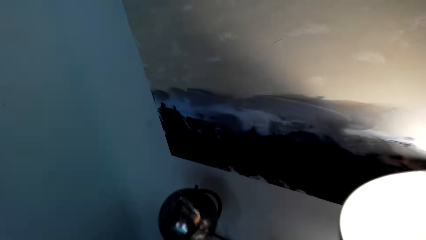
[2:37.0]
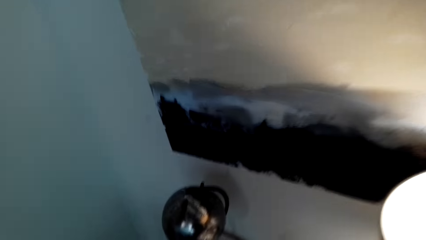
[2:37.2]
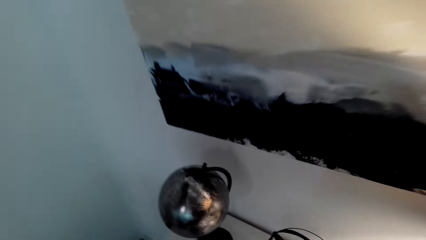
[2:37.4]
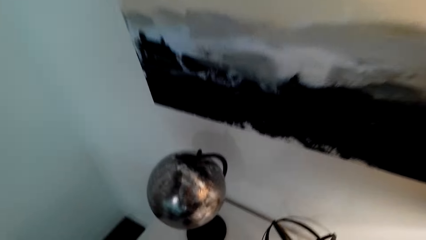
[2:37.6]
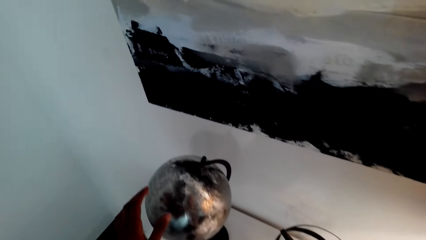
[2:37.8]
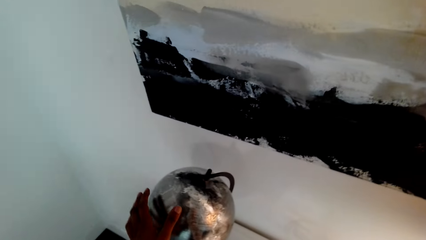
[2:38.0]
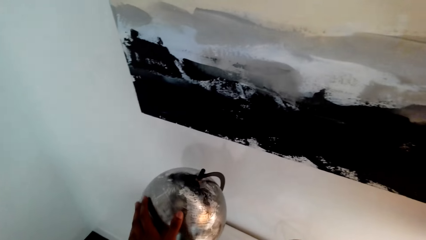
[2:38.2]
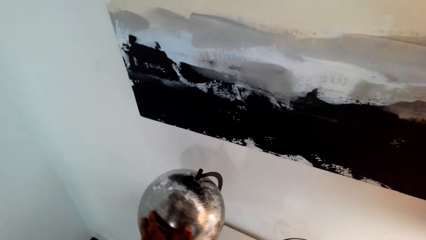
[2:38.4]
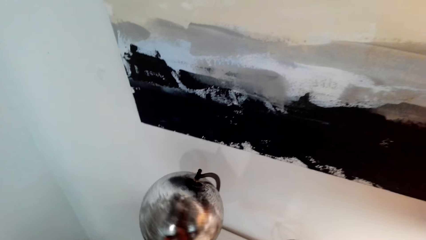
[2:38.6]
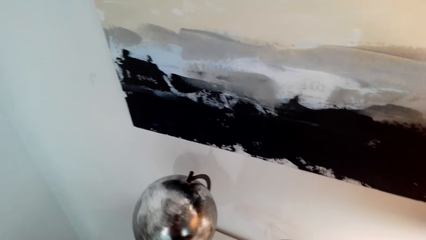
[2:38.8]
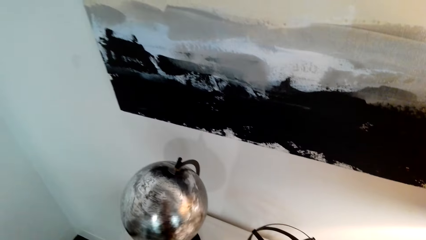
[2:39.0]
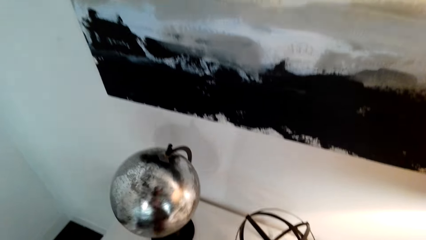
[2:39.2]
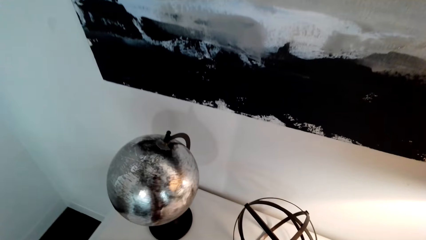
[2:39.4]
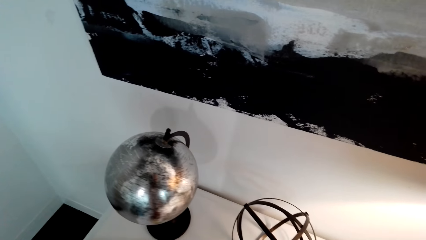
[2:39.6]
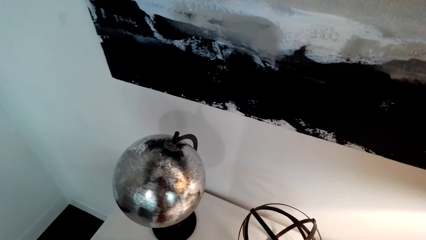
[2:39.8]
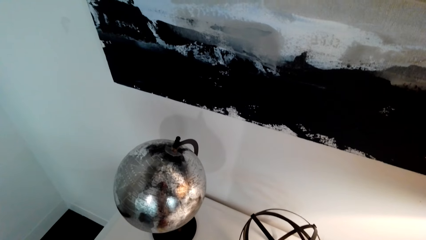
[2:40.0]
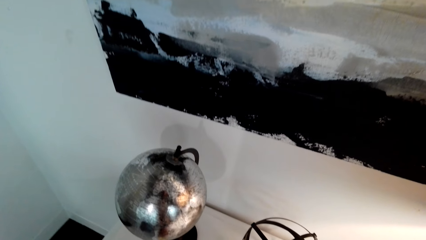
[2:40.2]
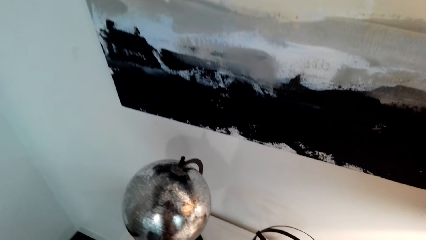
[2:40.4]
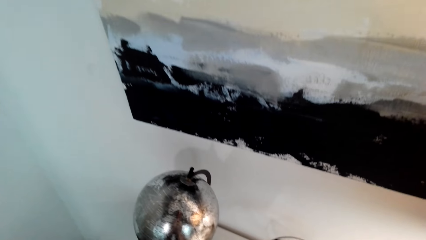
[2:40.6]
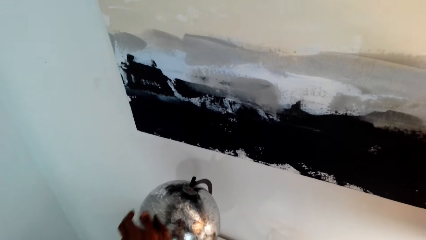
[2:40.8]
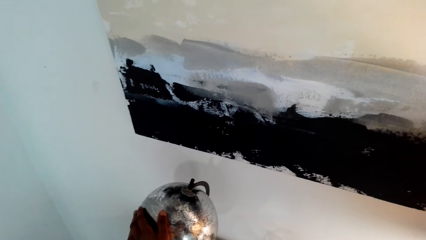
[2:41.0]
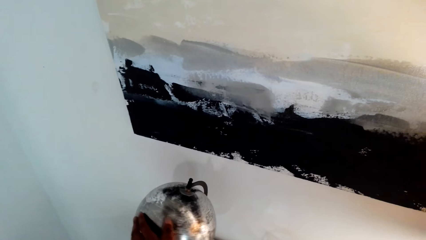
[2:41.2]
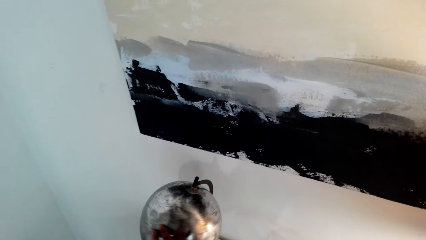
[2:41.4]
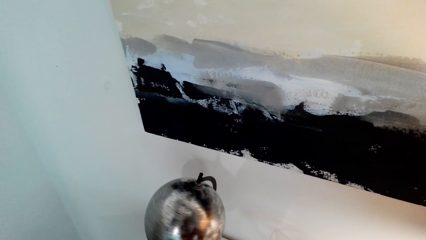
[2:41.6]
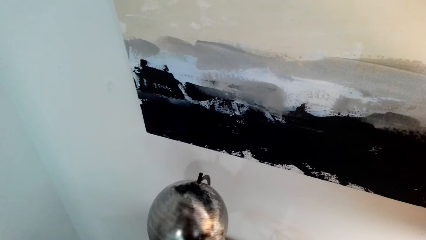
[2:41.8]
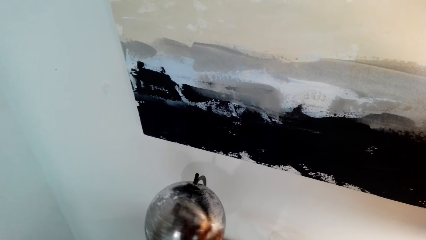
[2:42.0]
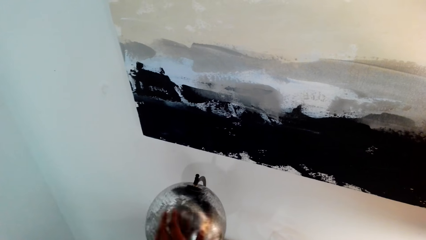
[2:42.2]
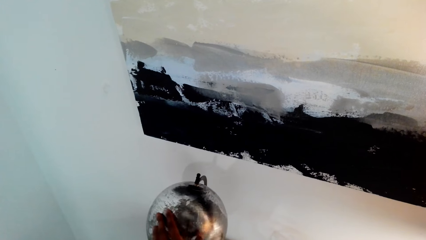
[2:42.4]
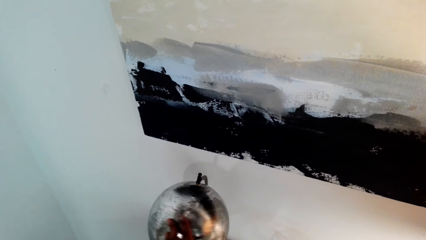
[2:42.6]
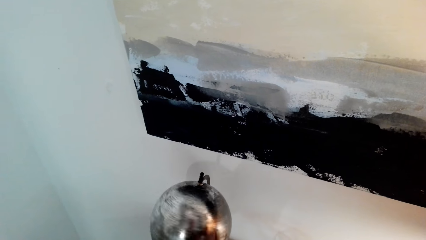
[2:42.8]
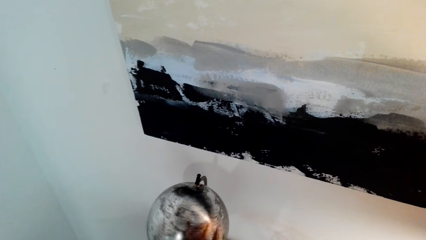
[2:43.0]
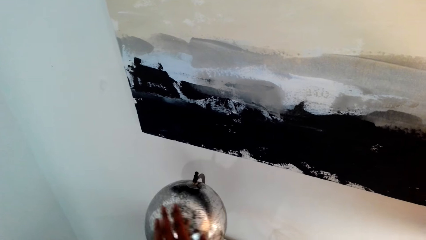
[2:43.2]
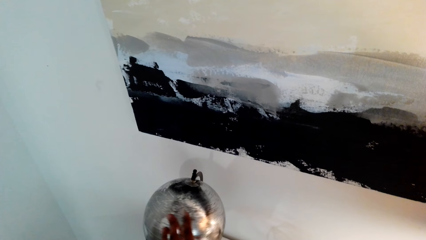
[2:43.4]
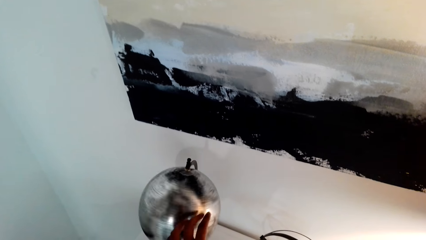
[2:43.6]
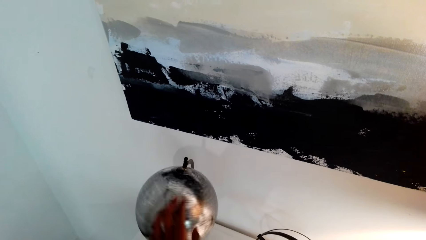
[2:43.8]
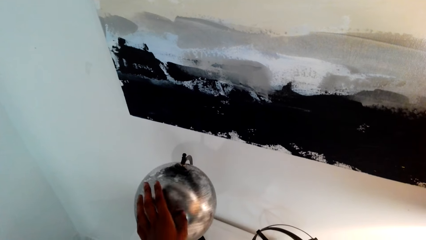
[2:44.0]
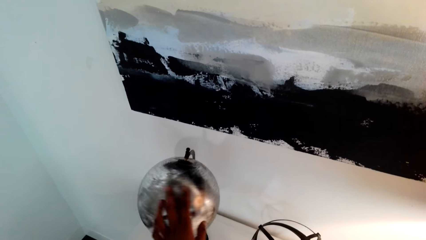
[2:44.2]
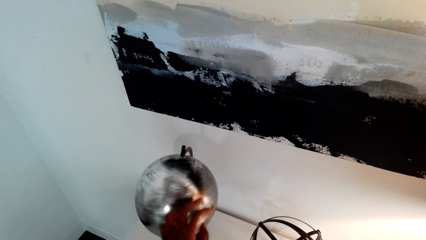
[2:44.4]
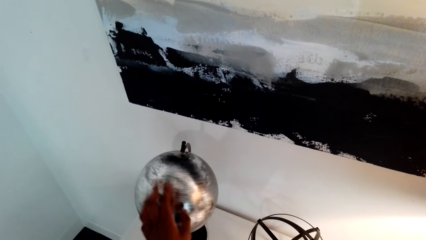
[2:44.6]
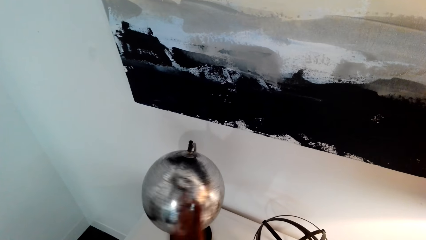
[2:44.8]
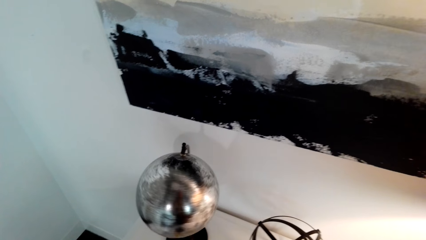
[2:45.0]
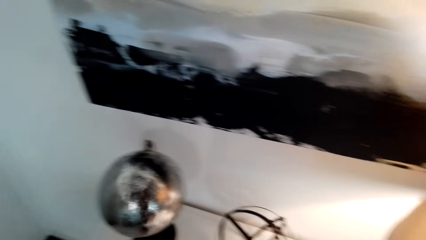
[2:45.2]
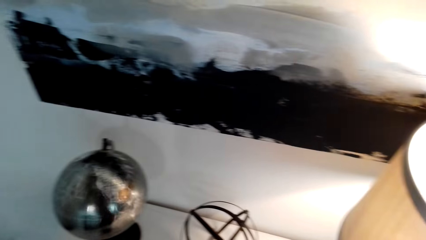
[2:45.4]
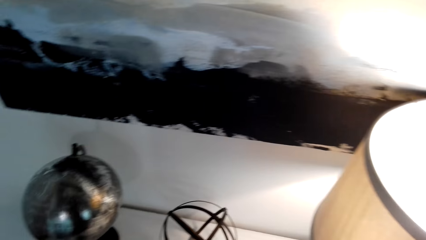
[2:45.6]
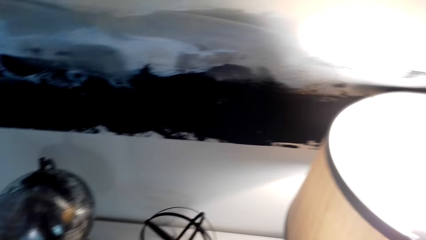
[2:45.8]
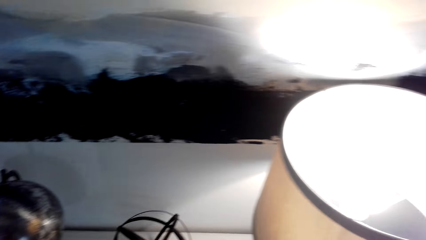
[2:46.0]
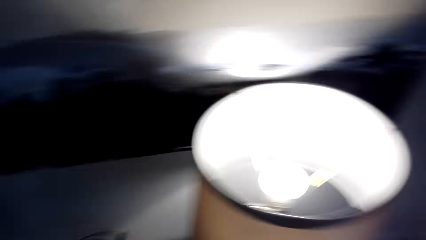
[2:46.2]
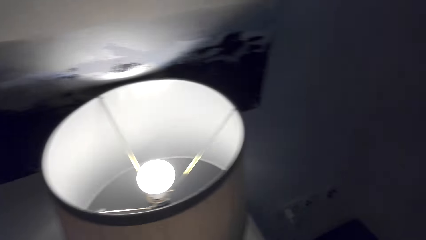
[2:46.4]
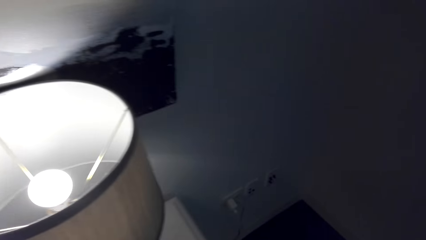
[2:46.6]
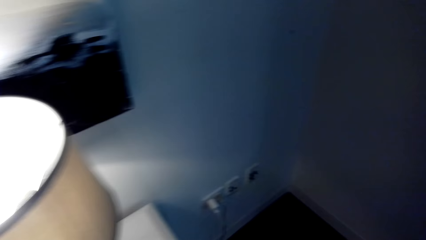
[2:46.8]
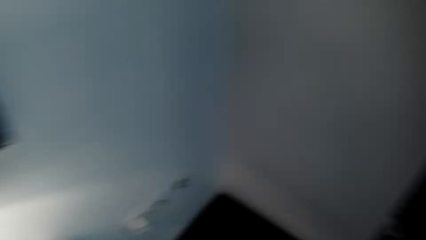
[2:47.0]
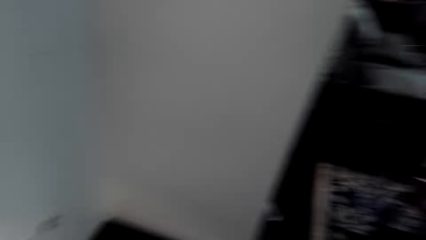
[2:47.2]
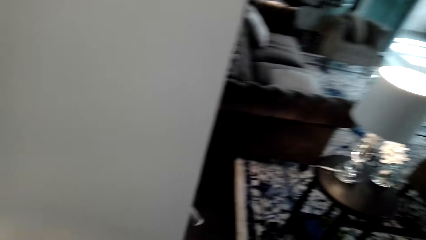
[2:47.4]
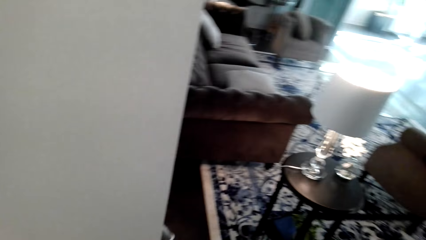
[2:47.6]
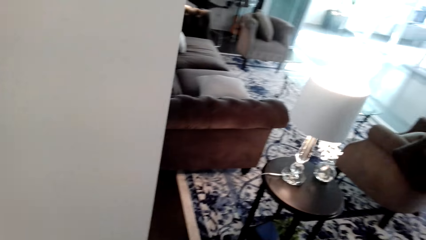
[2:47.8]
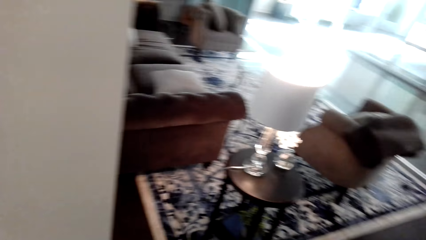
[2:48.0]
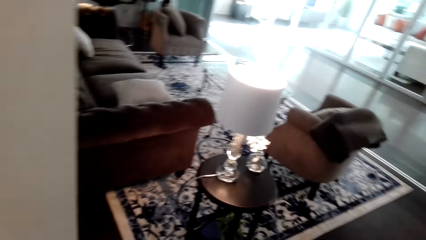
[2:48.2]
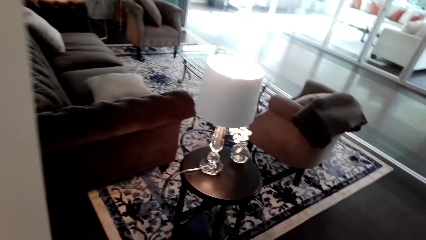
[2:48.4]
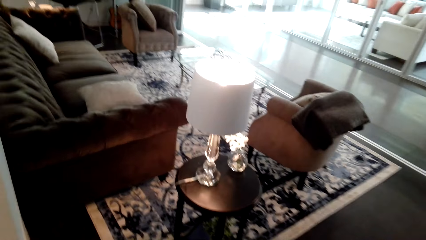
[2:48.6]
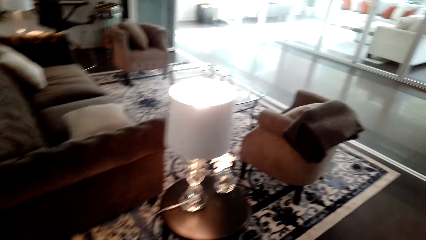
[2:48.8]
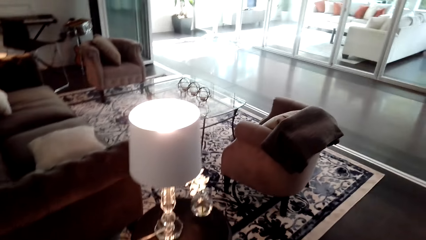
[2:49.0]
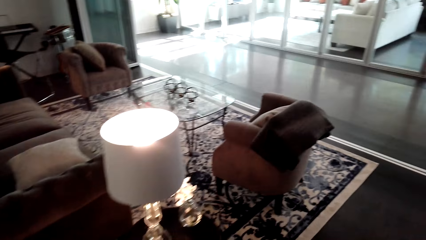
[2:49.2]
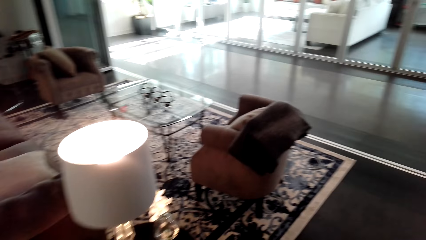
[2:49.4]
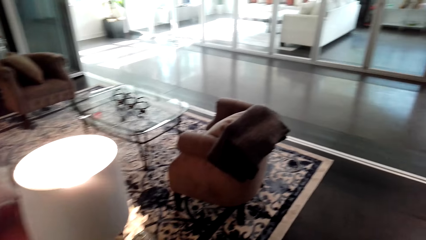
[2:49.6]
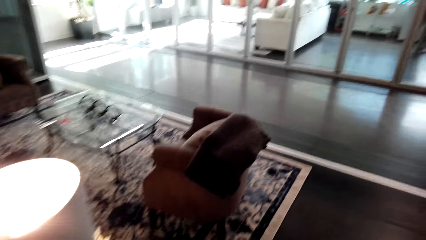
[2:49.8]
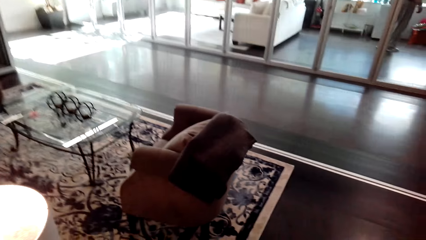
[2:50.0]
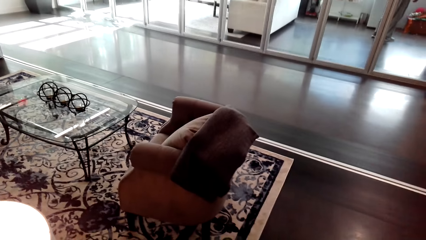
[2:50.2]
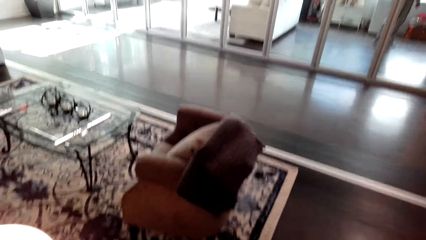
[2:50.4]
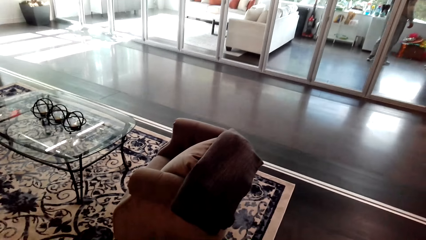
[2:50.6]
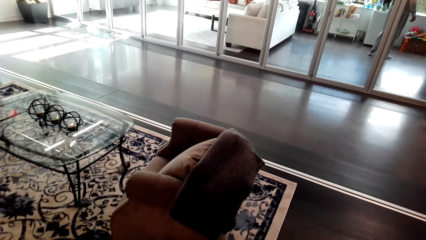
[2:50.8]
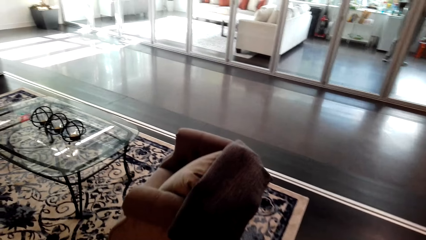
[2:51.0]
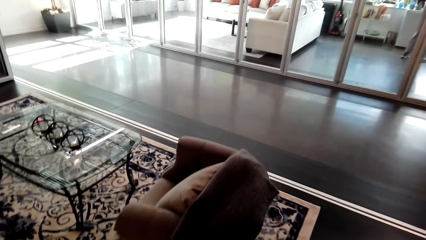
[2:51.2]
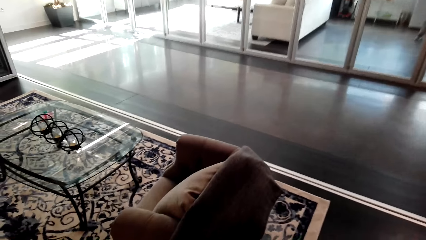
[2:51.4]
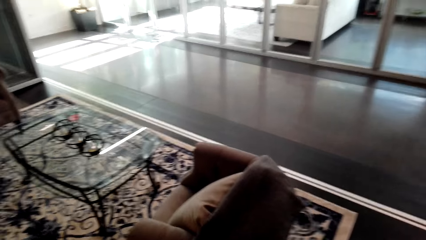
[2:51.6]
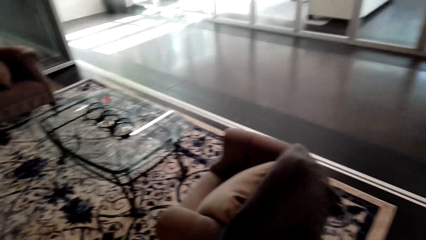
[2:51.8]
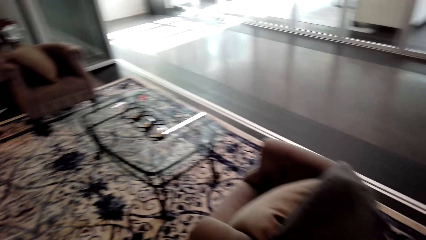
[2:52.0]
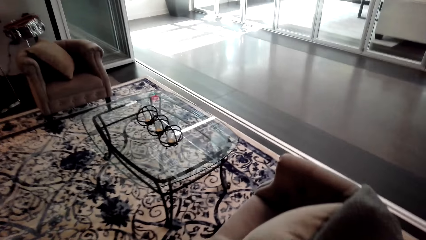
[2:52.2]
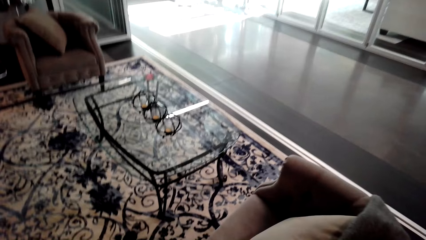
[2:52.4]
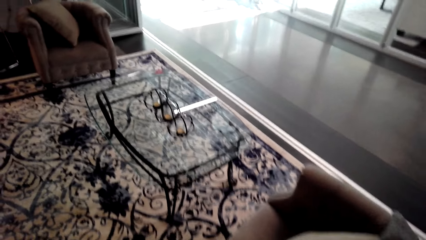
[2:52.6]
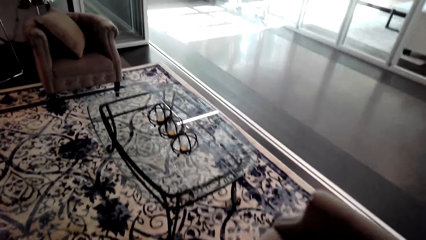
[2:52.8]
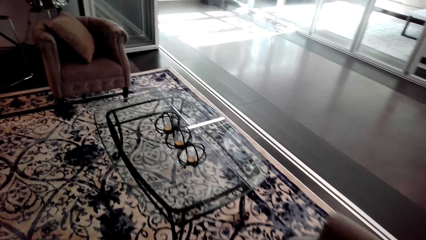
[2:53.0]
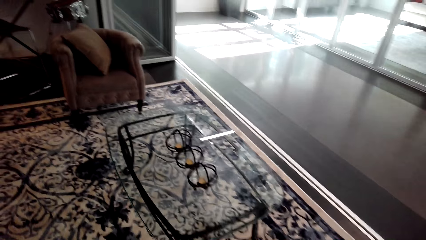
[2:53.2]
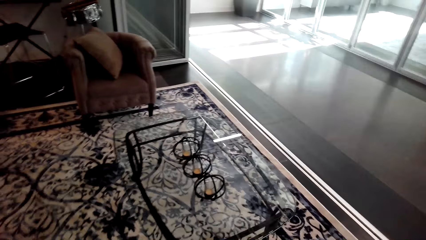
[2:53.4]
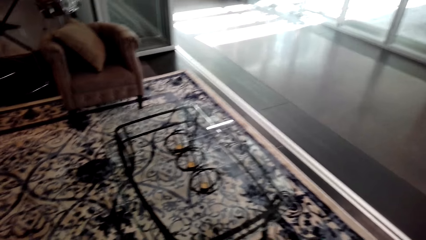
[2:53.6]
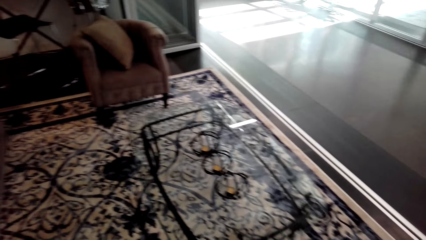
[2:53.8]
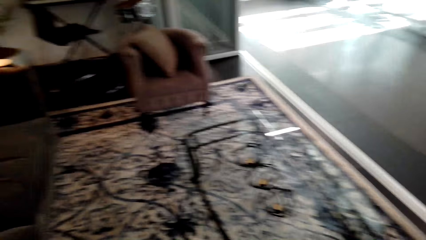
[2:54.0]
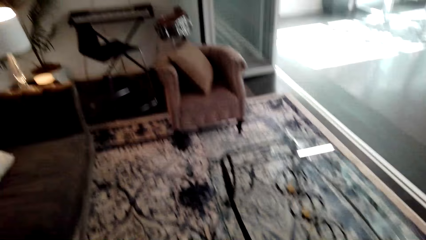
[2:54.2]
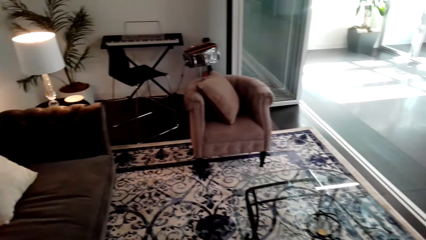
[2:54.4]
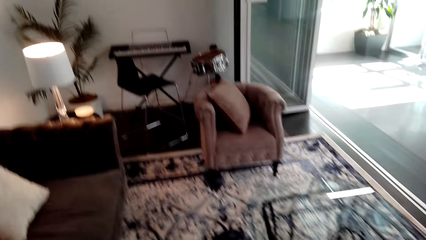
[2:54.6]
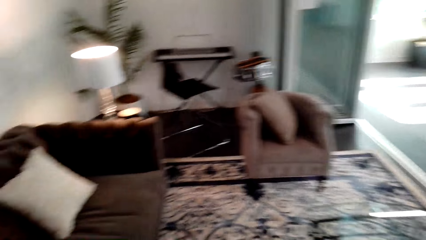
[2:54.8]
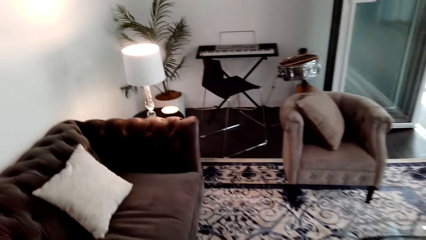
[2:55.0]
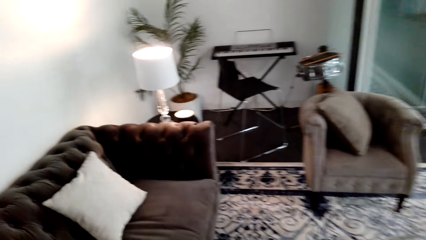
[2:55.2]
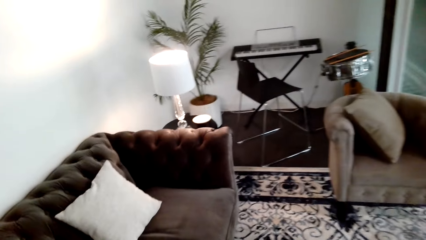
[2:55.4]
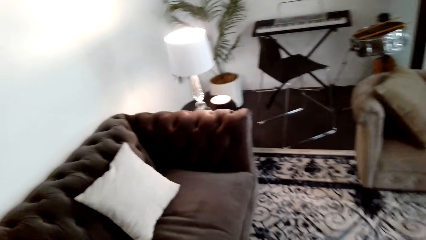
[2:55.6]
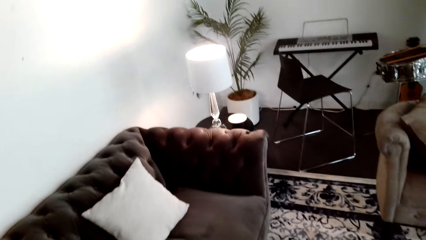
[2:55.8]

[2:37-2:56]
The camera wearer looks around. They rotate the world map. They move the globe map. They walk around.
